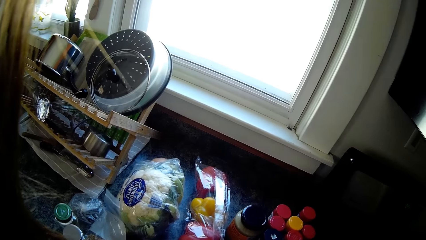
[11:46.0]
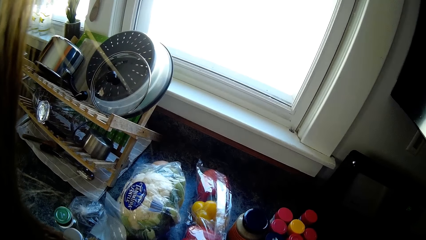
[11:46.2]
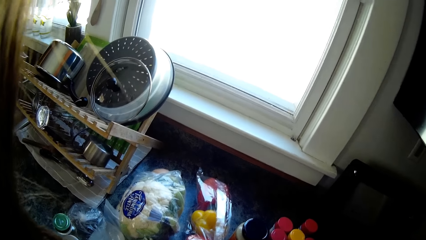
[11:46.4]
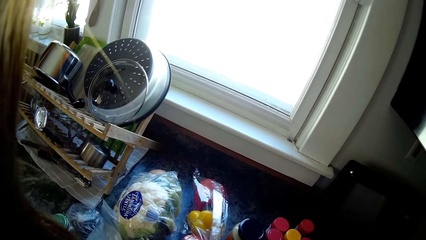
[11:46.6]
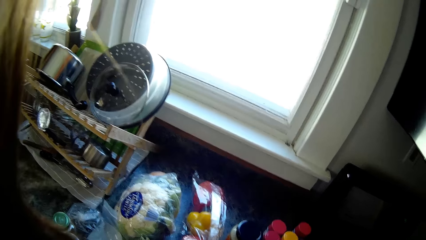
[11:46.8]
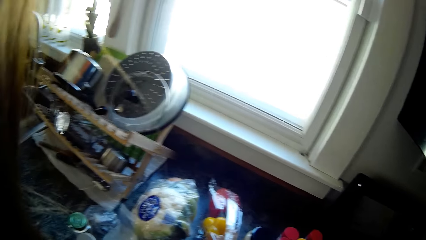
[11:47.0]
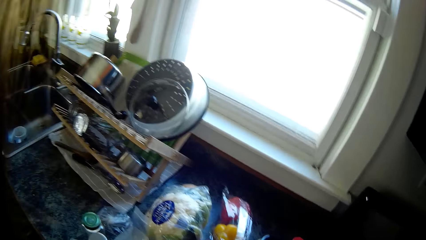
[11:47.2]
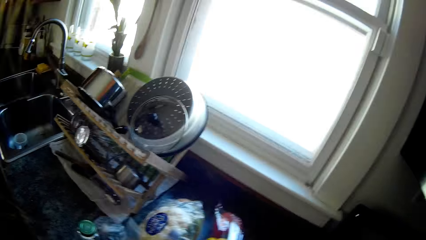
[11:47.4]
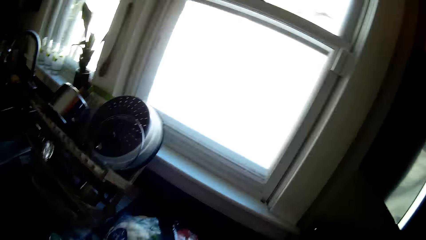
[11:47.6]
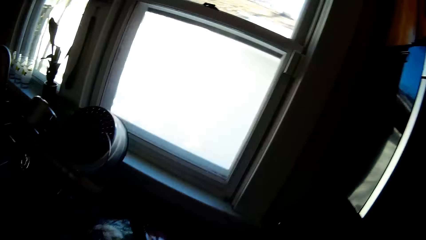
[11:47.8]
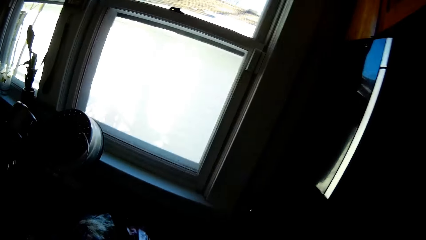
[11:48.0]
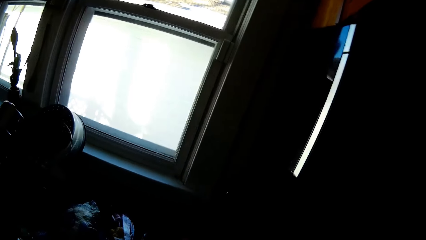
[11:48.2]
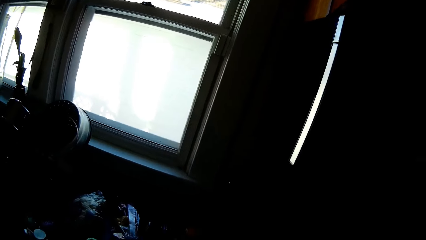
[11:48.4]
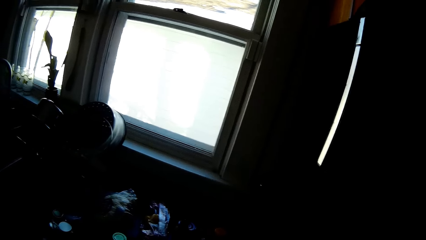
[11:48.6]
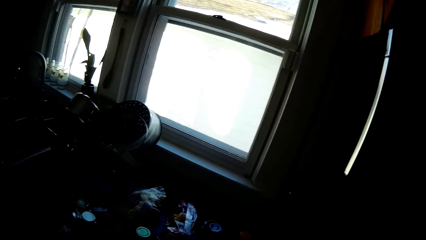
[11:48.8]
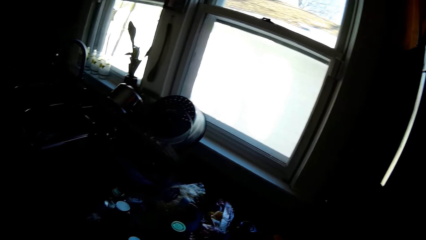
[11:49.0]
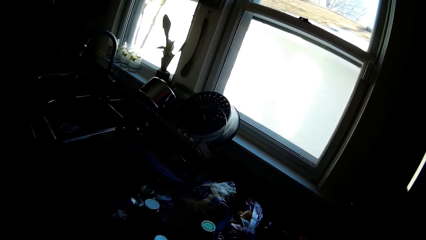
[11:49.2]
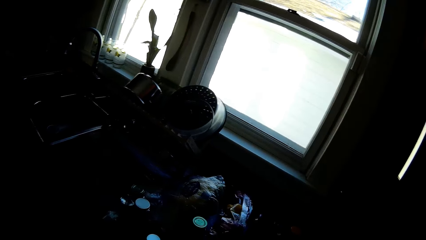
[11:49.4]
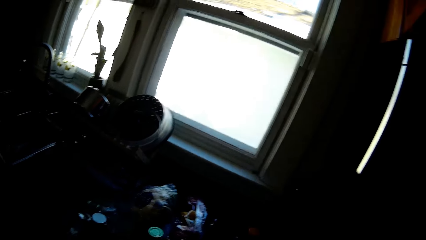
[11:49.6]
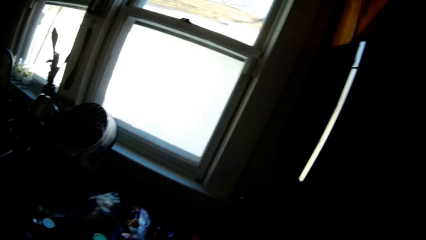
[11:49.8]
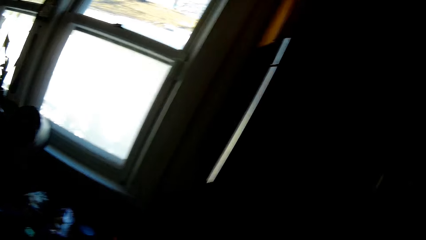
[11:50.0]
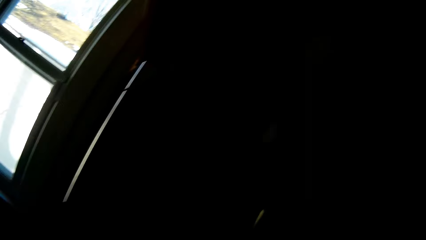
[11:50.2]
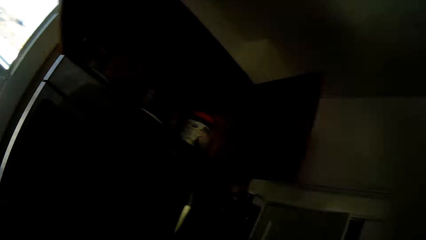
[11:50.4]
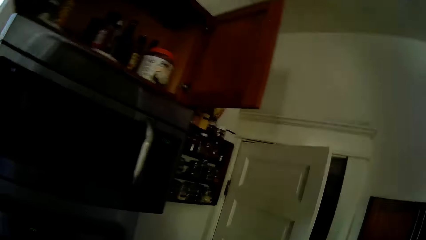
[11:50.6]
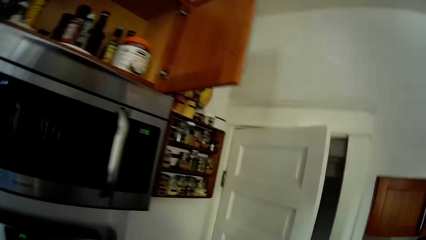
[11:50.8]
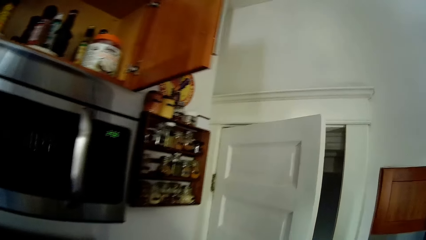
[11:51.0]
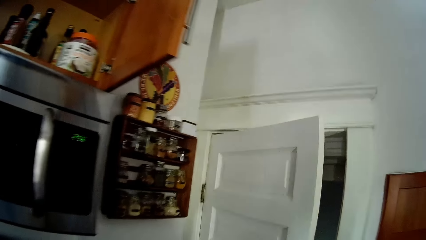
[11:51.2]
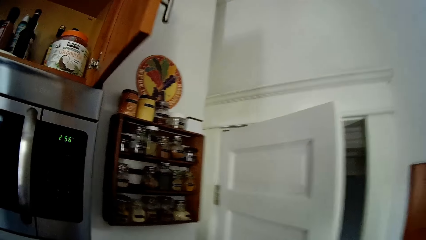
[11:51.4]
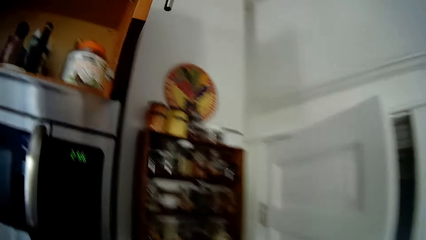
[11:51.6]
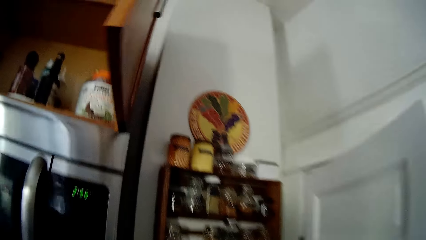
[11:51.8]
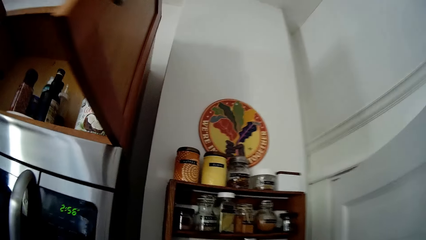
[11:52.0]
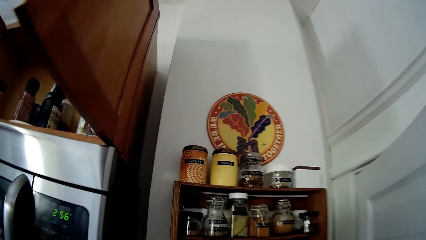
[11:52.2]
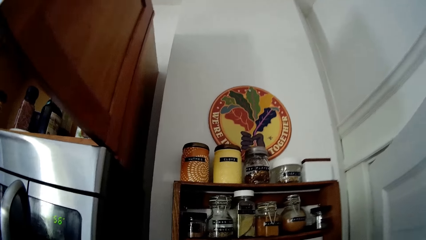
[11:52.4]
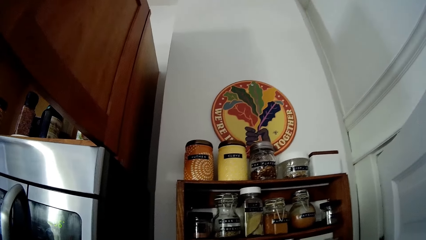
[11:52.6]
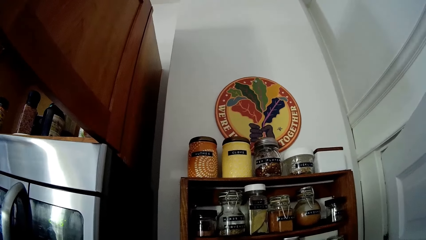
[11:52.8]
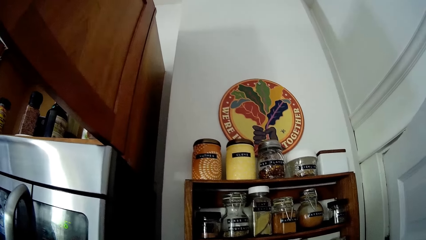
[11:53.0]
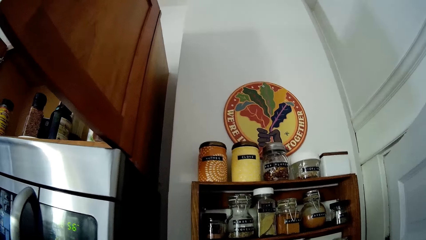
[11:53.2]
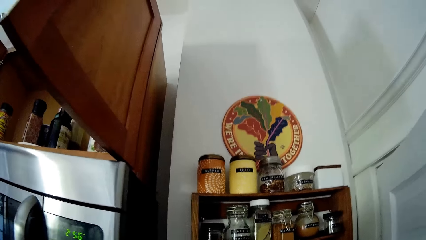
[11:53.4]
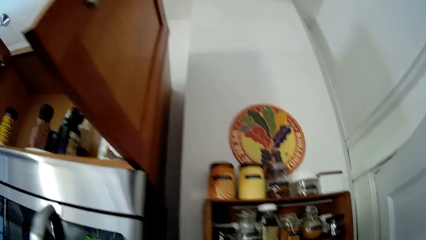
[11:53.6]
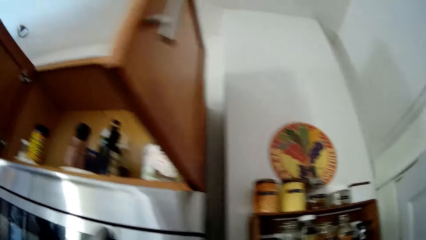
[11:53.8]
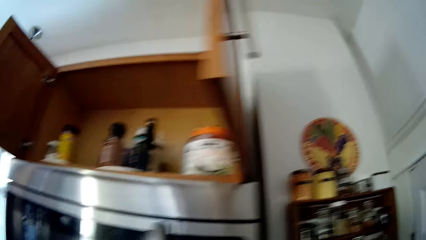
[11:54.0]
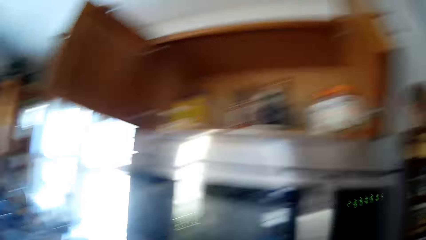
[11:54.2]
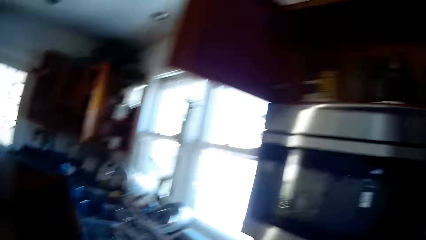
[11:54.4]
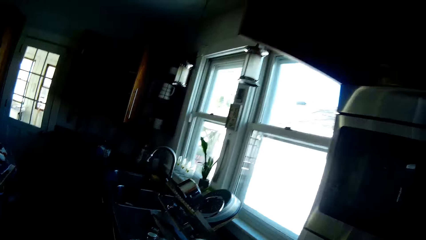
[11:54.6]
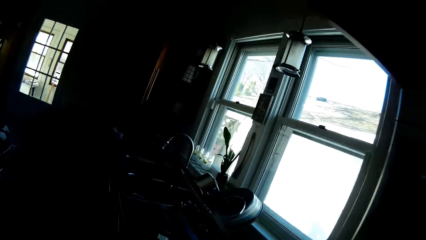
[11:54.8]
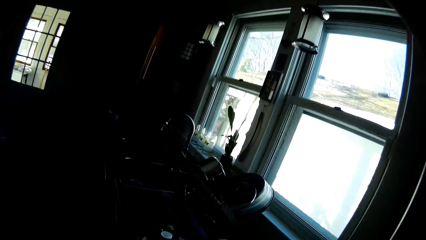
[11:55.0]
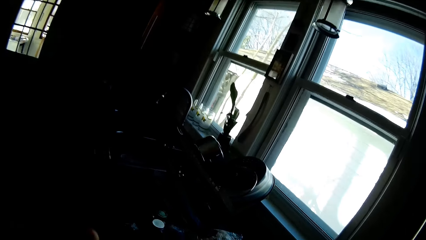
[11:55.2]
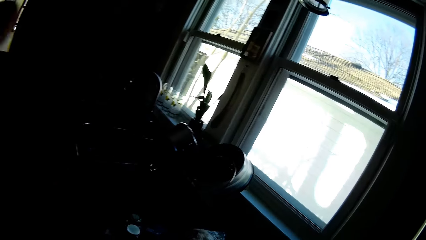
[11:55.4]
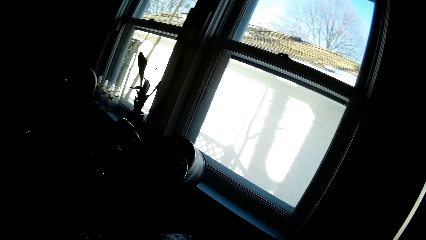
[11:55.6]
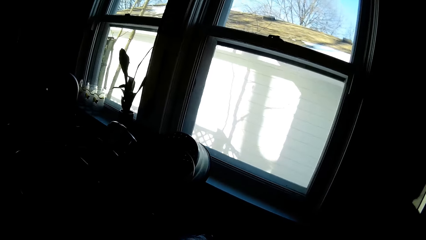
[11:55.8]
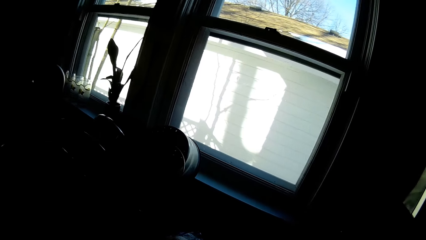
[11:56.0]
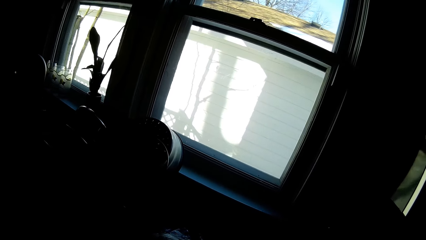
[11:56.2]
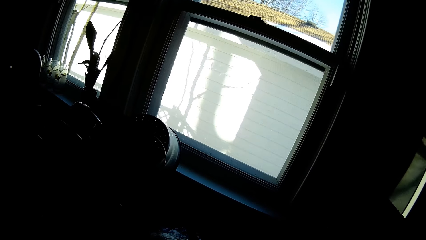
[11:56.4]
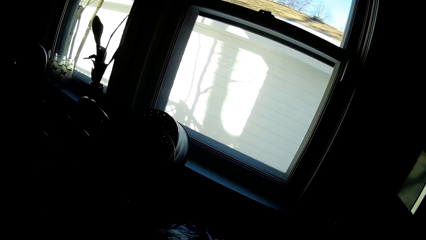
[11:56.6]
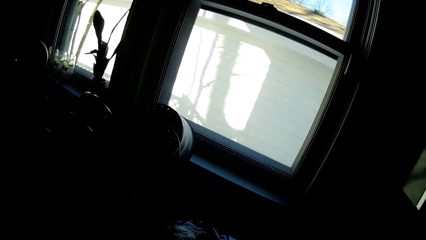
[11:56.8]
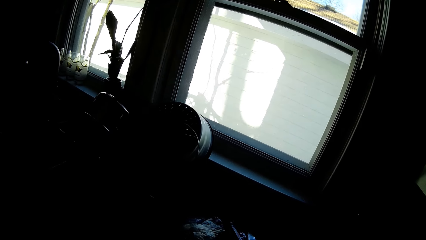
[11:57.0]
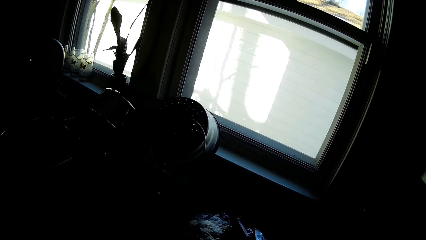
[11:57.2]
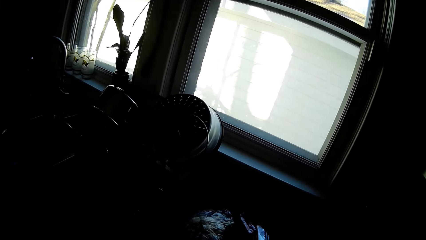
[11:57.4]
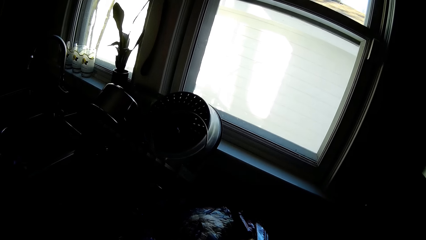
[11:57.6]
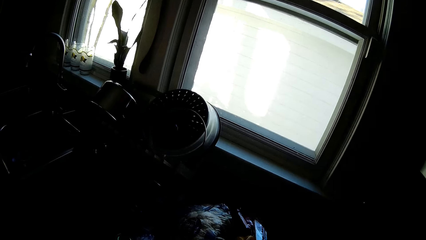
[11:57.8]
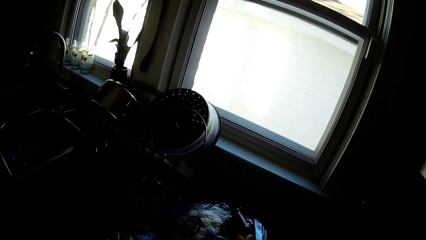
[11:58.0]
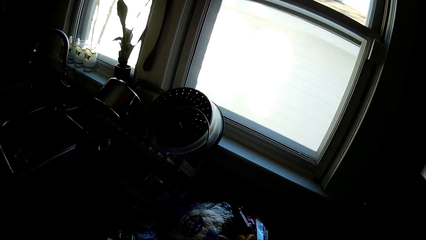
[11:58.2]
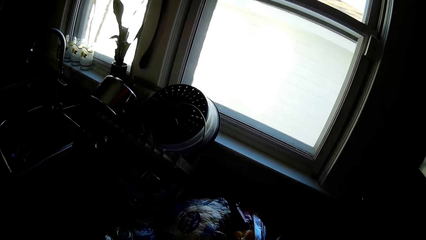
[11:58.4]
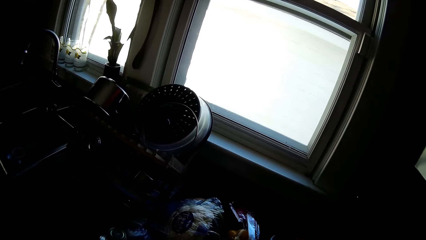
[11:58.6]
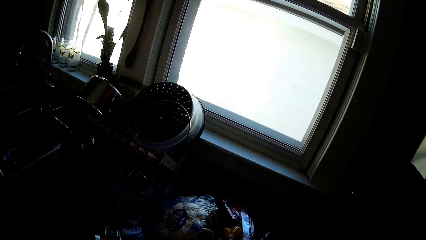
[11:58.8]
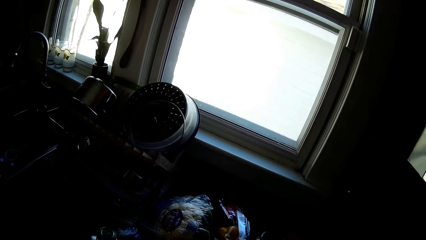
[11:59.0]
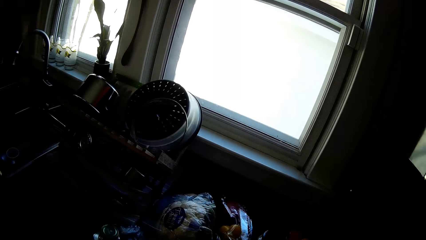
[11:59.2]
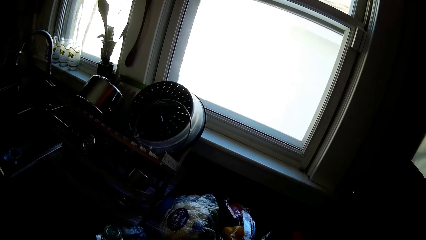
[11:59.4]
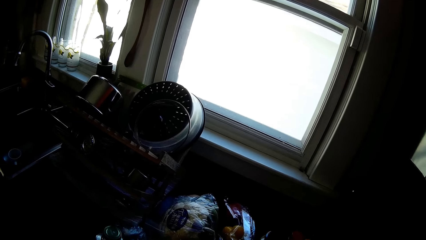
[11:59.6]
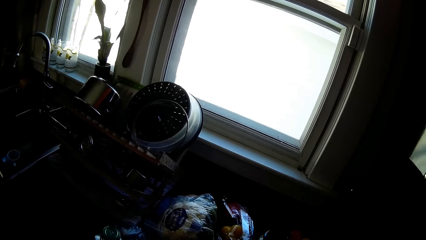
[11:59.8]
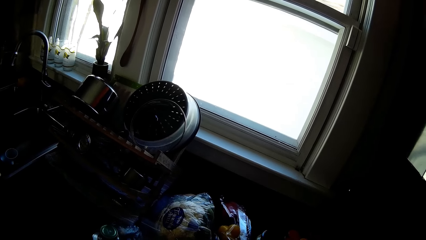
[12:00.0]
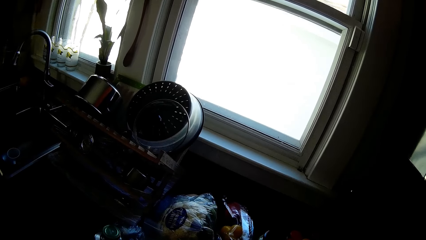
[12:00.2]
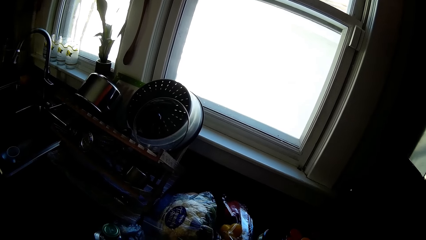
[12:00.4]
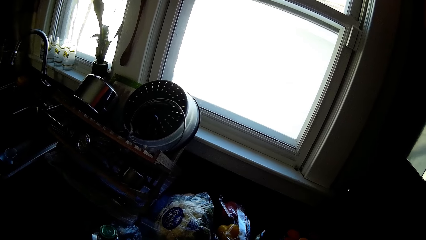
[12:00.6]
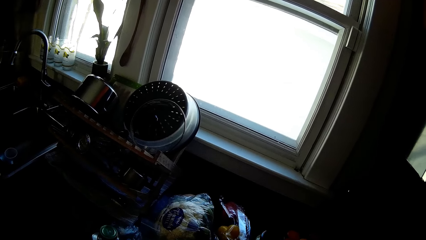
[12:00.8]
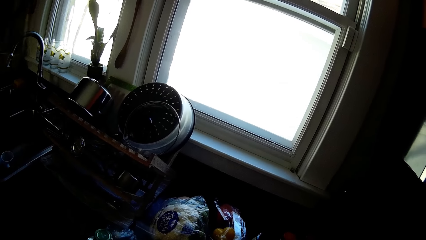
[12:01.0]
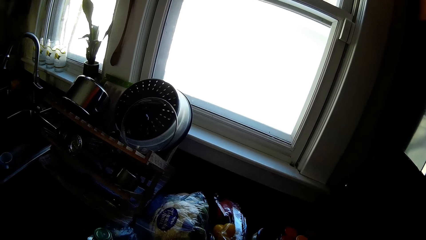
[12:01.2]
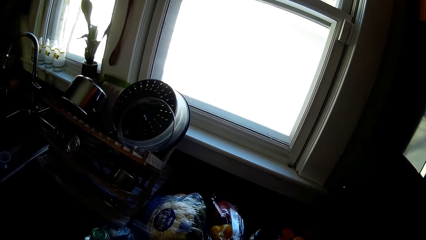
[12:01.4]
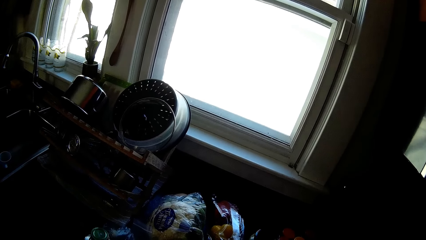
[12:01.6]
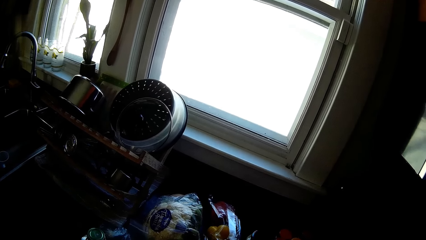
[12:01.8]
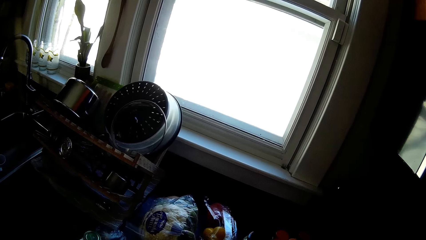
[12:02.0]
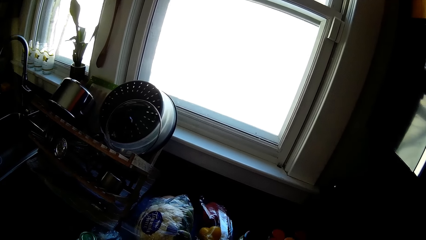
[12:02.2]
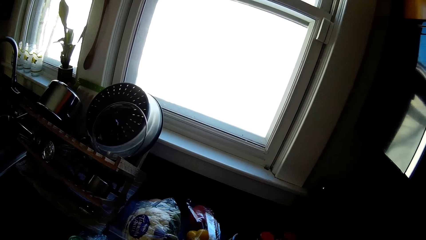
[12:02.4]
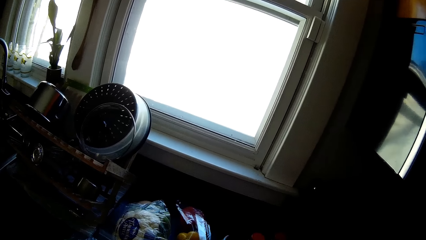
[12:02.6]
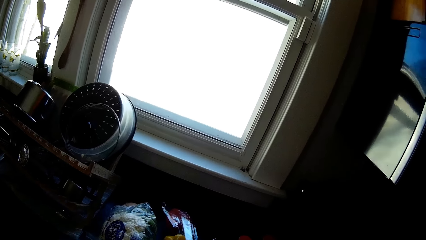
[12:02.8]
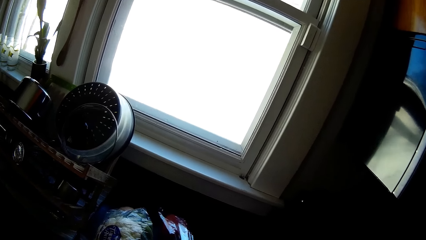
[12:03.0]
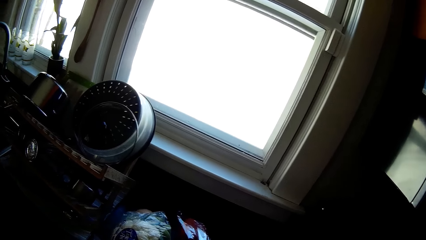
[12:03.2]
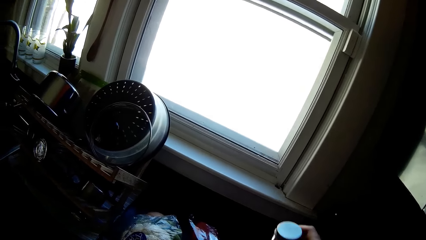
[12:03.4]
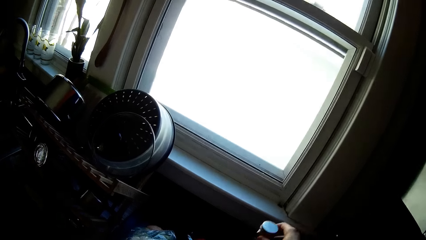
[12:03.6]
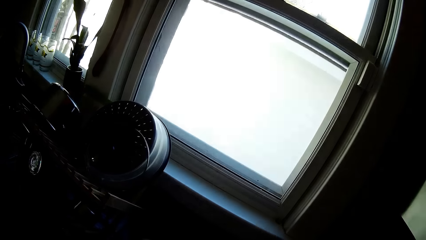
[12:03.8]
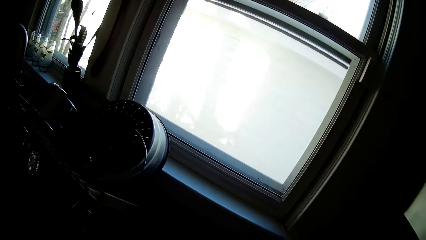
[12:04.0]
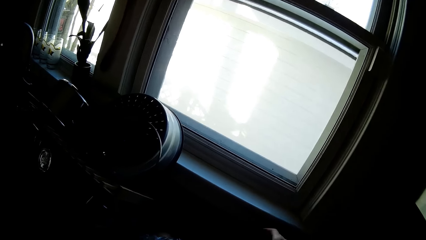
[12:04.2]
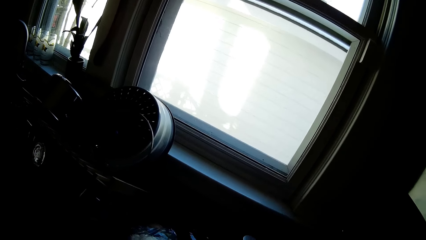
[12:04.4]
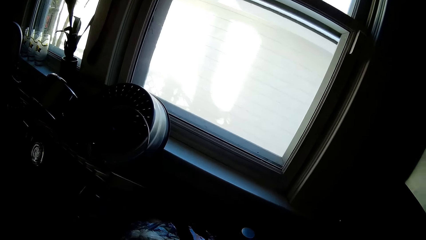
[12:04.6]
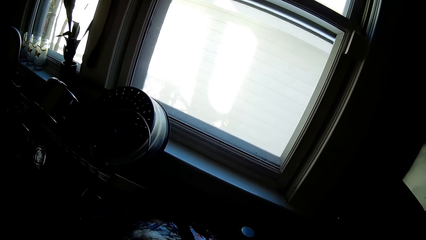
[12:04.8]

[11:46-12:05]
The camera wearer looks around. She walks around. She adjusts her hair with her left hand. She looks around. She hits something. The man interacts with the camera wearer. The camera wearer drops a jar of spices in her right hand on the kitchen countertop.
